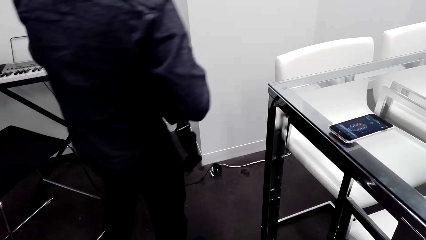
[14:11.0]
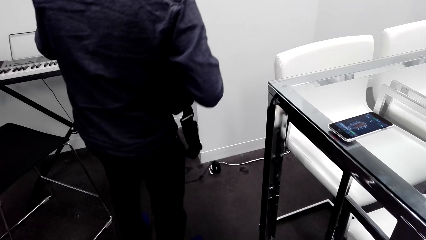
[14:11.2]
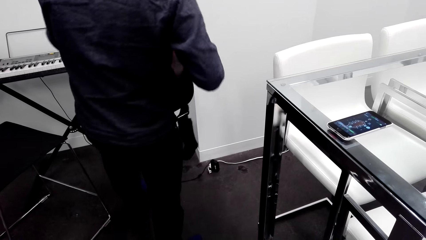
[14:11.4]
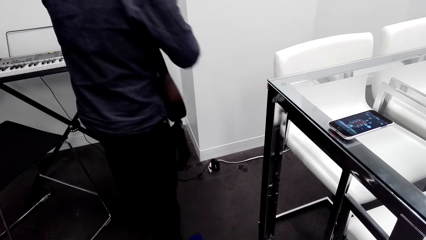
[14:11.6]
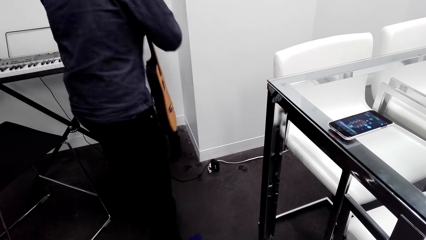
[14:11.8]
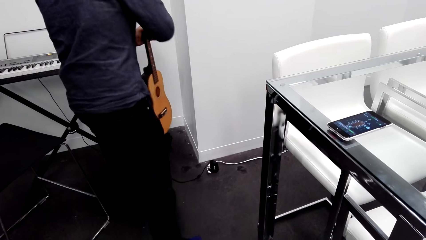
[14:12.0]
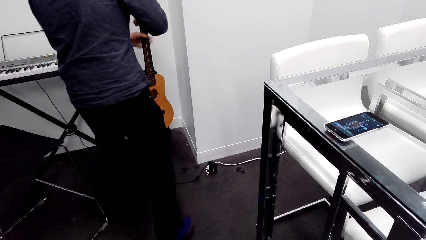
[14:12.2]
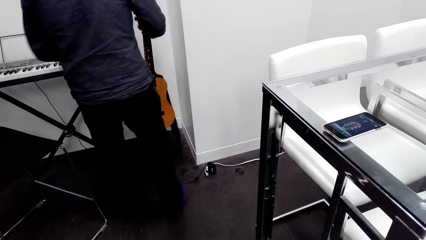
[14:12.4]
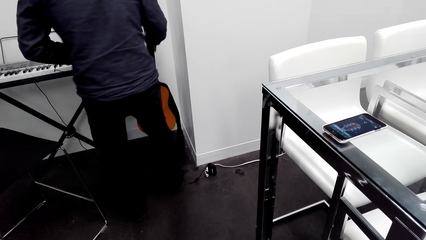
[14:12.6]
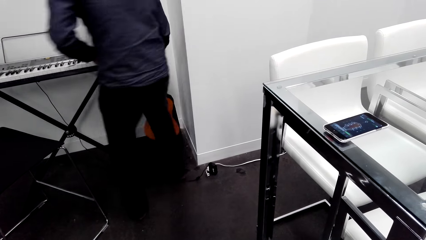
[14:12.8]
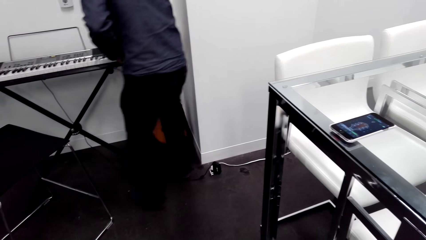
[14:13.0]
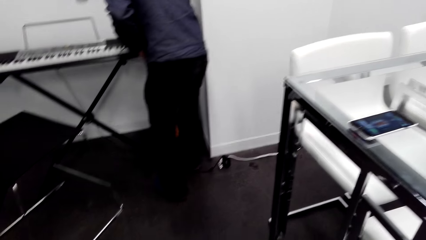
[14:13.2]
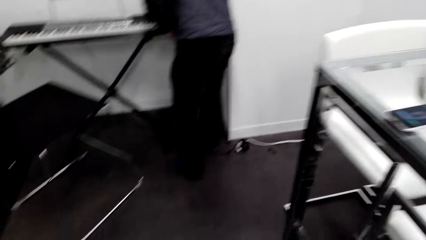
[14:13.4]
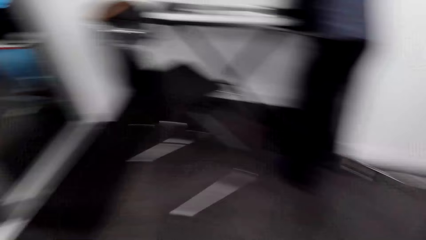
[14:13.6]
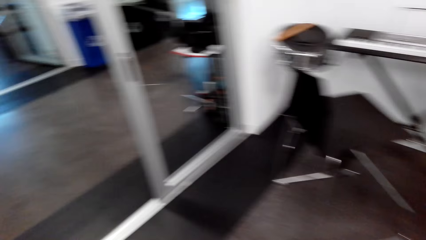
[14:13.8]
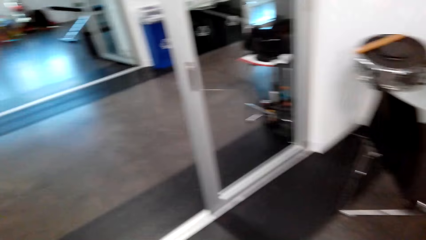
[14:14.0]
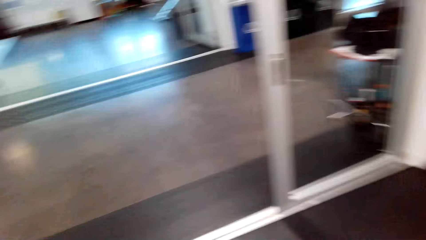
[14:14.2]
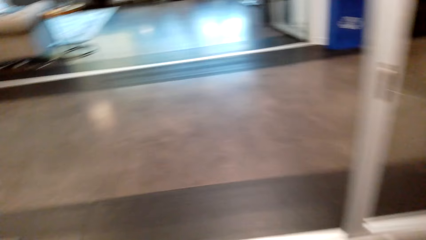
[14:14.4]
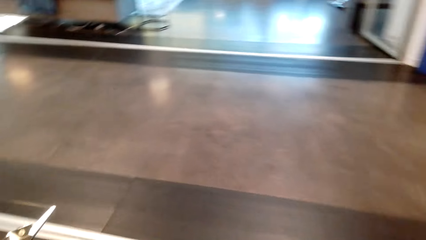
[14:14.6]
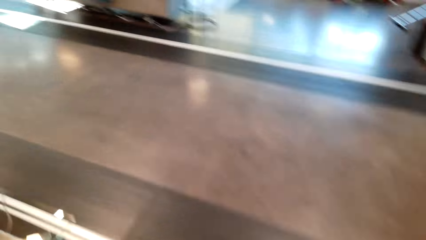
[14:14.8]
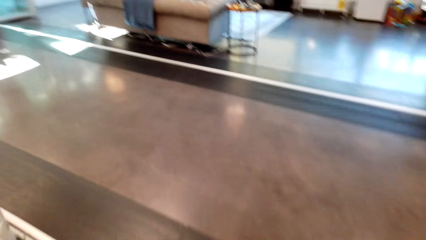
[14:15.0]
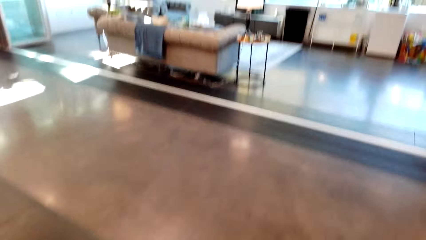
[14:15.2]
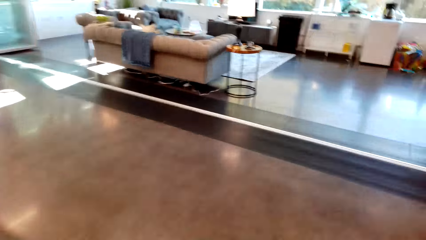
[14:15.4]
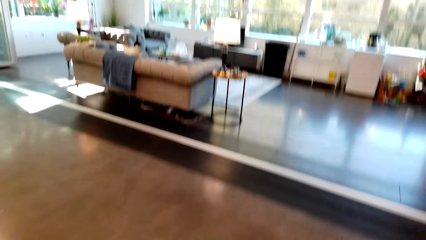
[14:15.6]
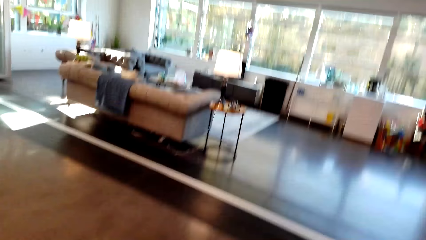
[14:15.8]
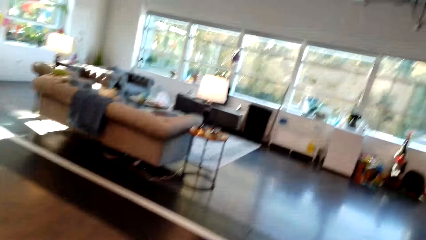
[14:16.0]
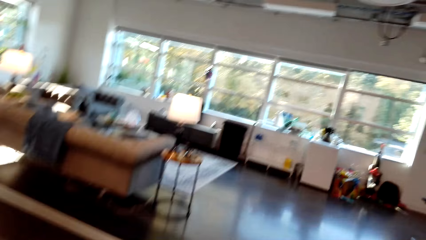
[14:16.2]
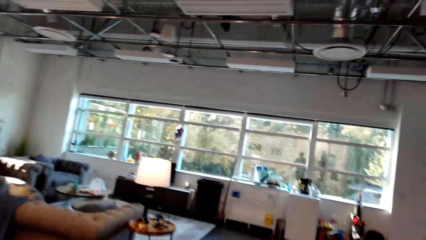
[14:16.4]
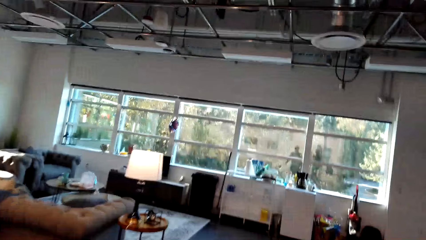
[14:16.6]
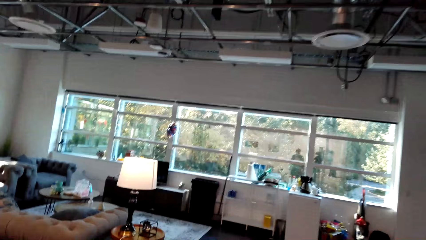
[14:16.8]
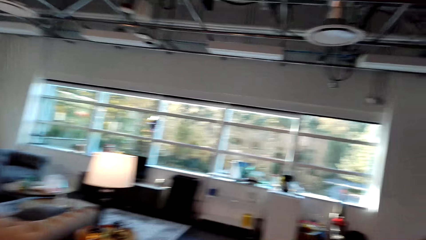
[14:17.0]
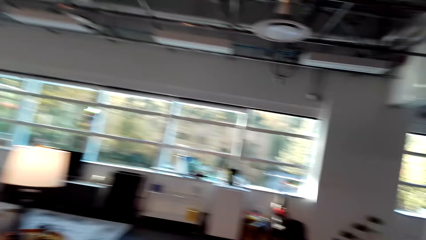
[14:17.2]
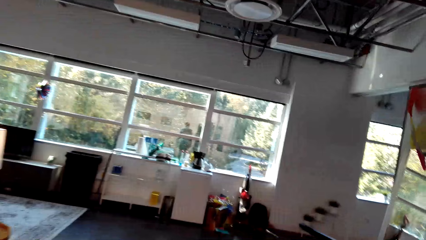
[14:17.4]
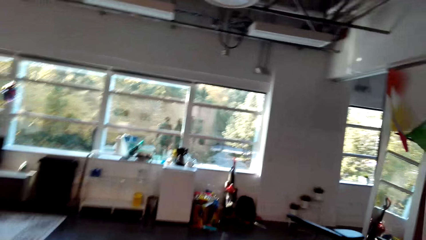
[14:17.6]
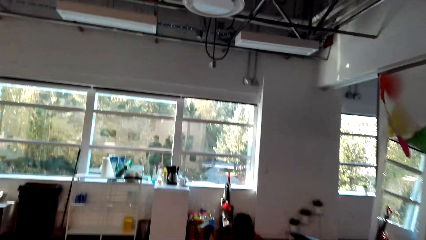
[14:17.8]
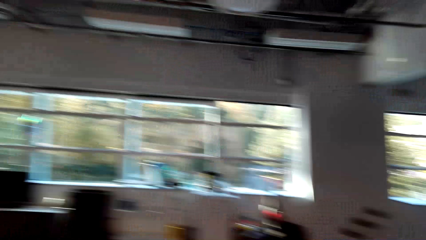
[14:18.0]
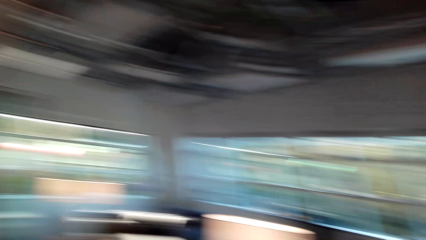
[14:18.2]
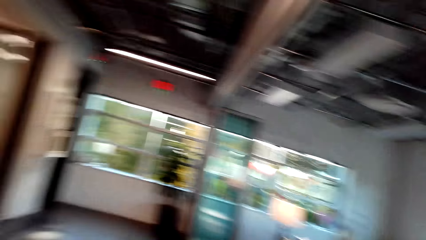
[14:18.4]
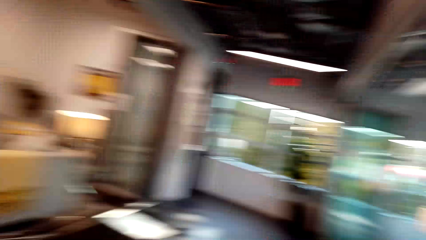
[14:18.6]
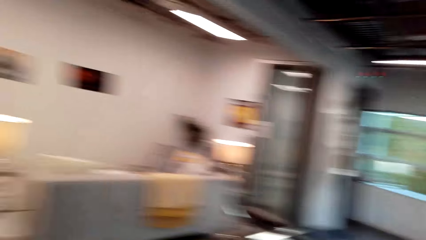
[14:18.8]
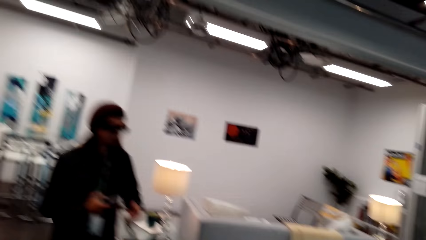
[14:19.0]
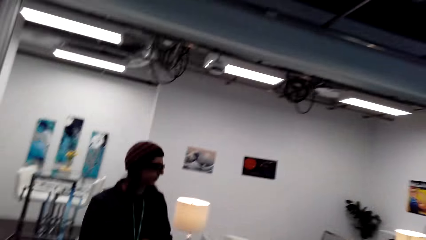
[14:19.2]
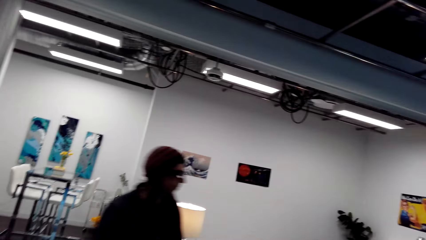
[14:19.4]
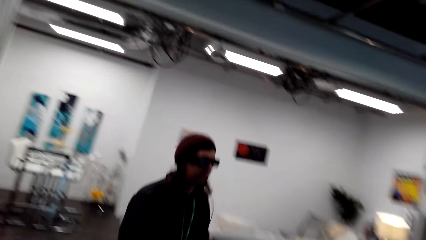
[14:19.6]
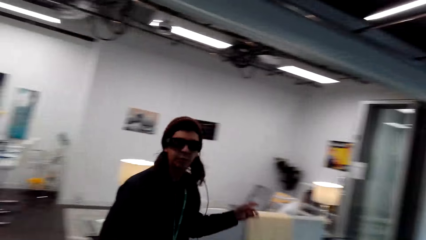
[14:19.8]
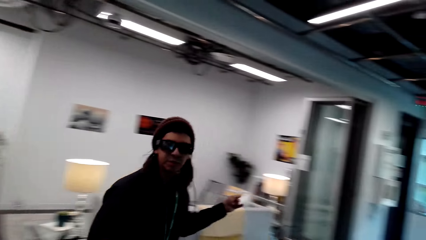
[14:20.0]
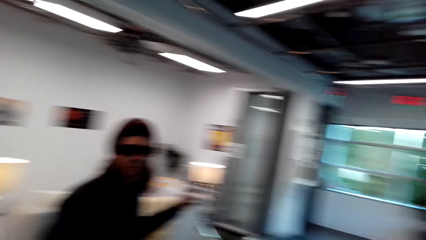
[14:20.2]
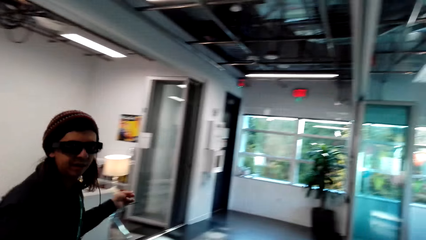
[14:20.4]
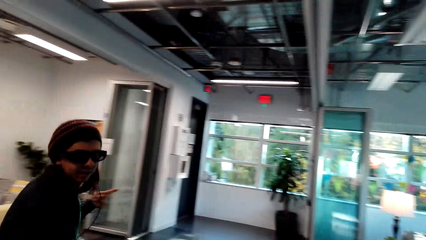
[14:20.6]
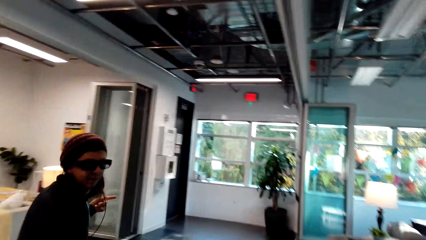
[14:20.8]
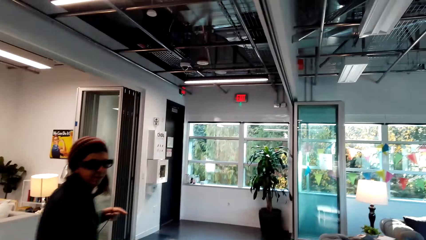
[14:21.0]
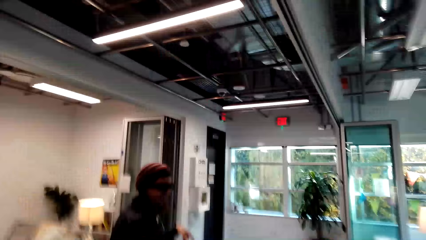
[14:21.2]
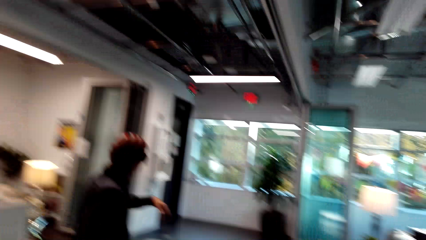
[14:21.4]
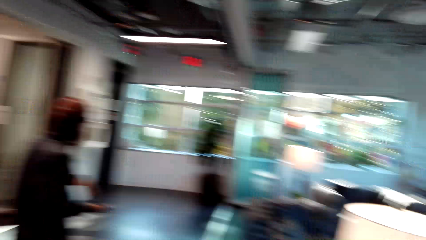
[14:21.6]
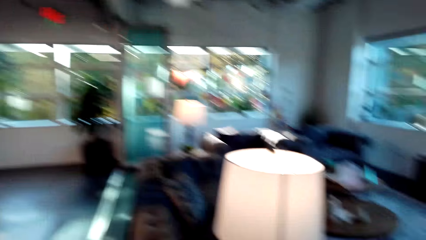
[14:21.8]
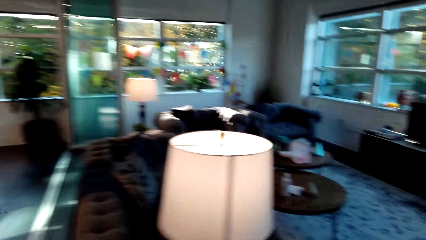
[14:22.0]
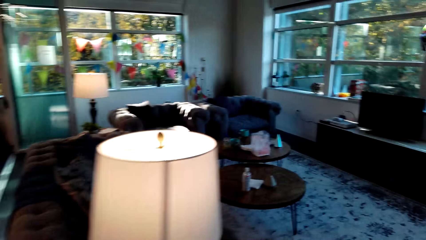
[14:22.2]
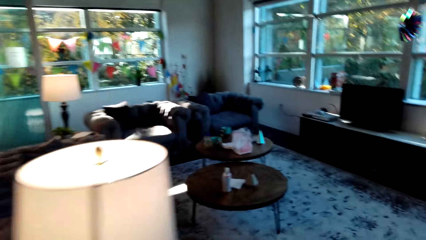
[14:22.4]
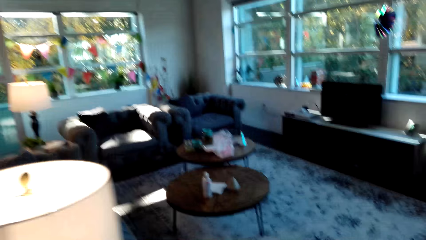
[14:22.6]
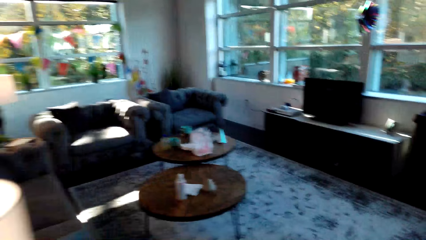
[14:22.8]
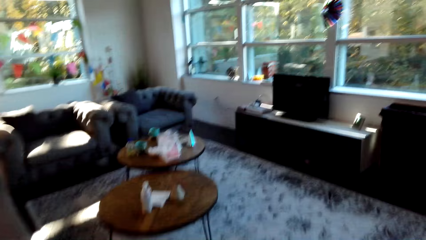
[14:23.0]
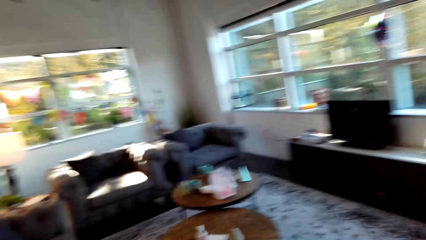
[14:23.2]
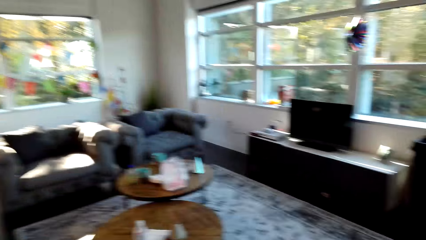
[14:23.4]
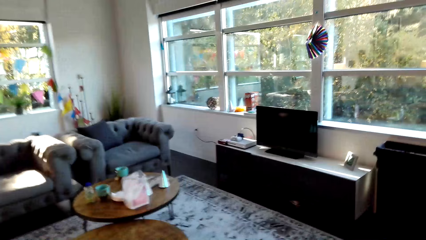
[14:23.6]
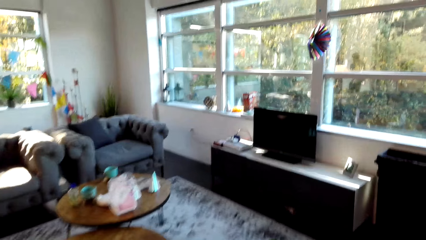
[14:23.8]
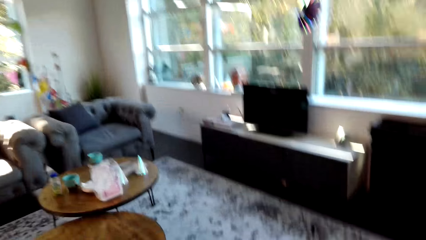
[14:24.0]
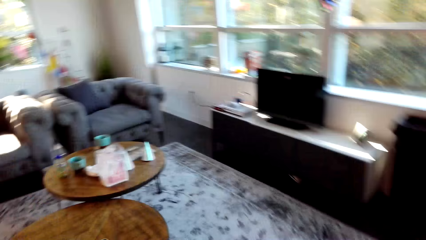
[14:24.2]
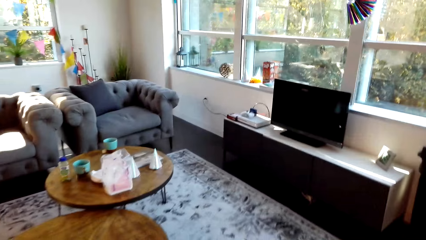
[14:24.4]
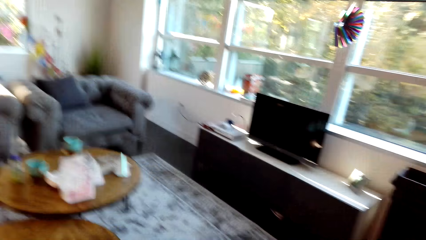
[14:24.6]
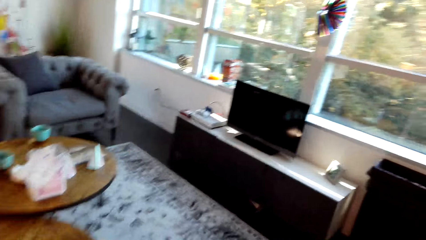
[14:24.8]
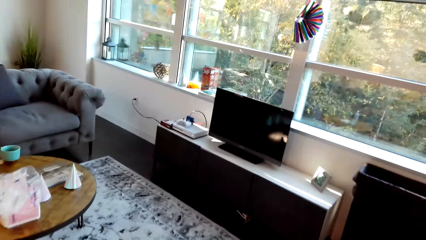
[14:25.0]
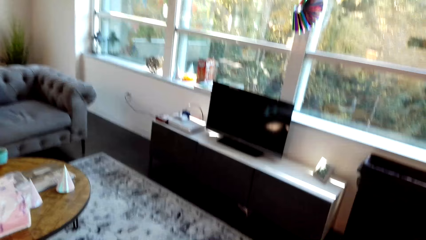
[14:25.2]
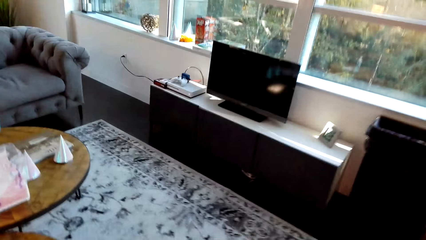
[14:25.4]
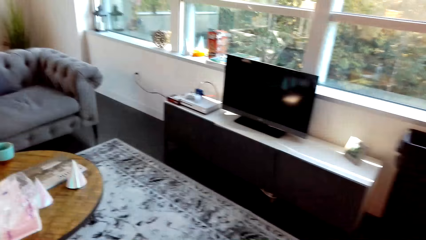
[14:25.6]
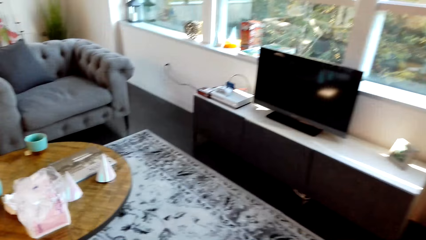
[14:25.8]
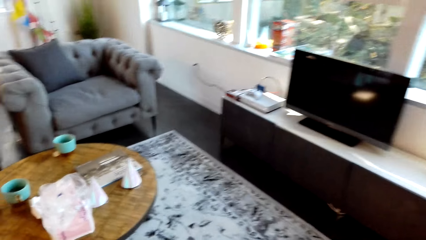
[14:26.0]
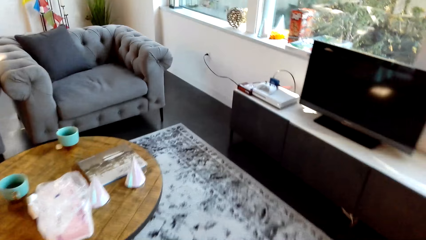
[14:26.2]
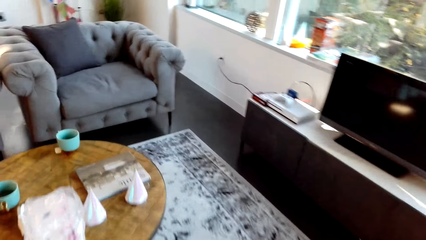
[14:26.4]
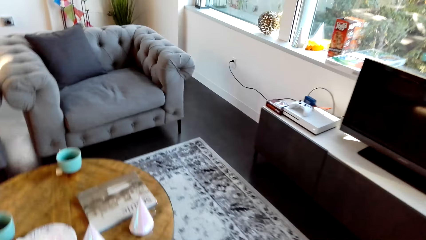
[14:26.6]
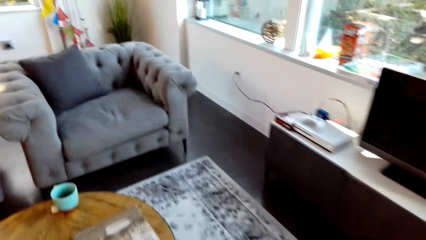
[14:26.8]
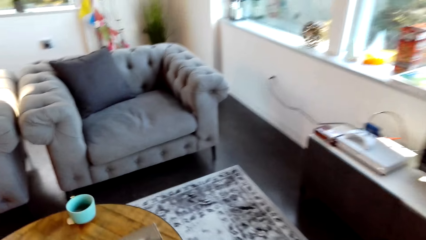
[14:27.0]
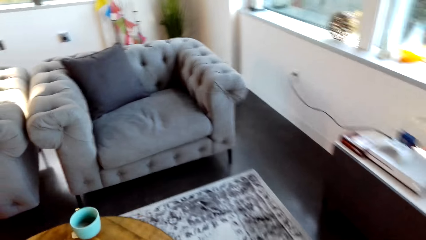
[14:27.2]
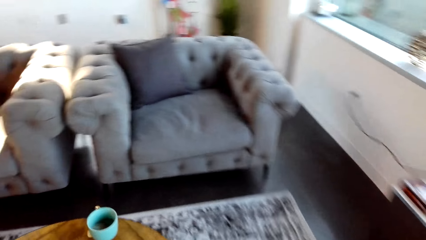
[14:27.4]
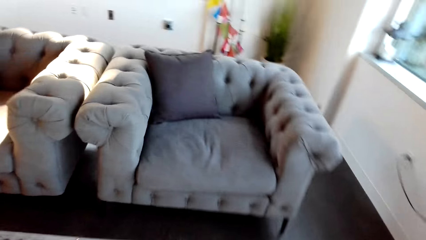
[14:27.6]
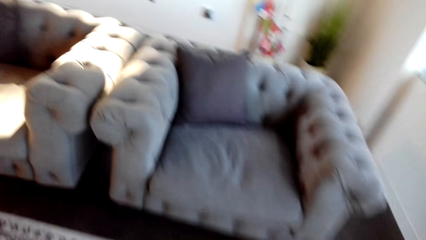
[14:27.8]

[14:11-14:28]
The camera wearer makes a step. They put the guitar down. A man drops the guitar. The camera wearer moves around the room. They converse with the man. They move around the room.
